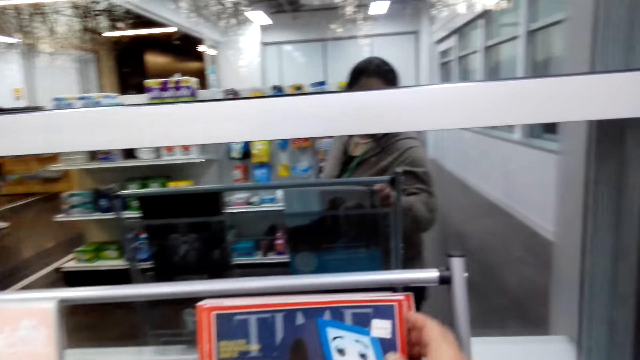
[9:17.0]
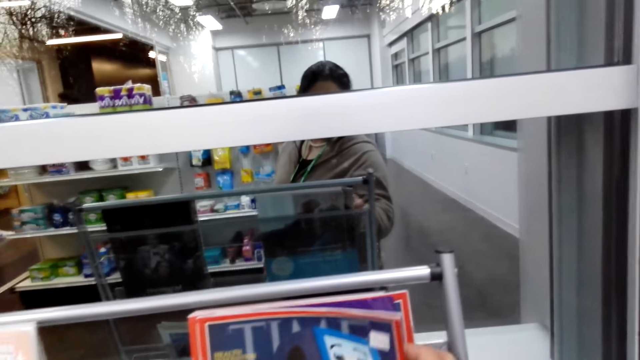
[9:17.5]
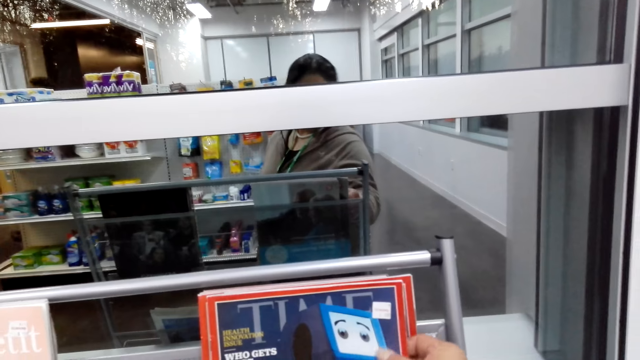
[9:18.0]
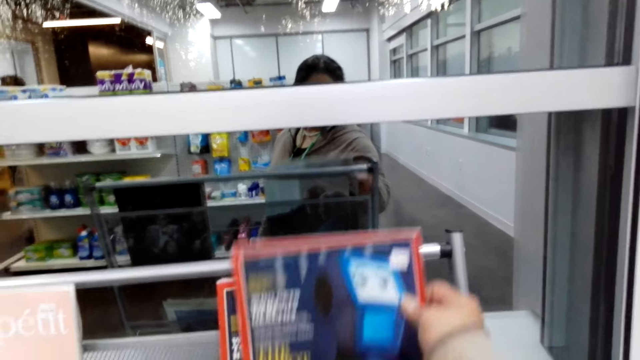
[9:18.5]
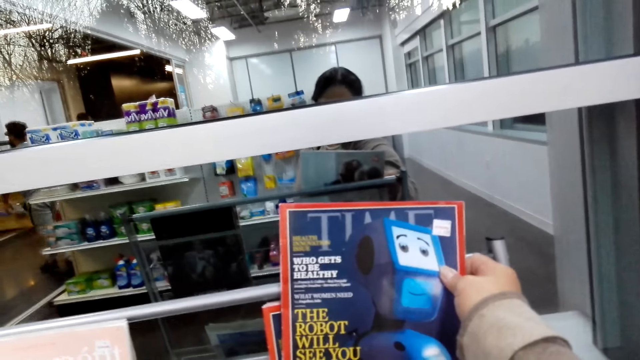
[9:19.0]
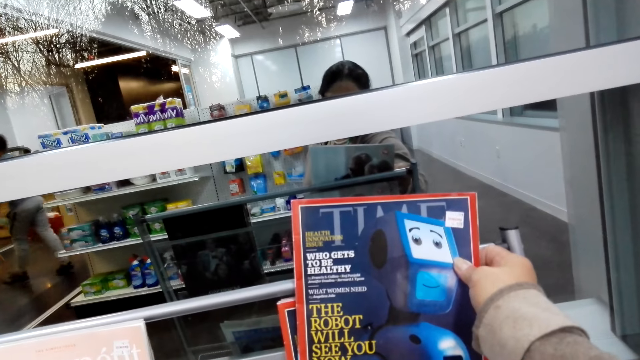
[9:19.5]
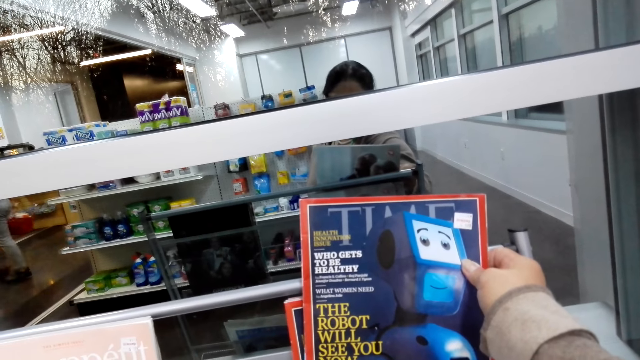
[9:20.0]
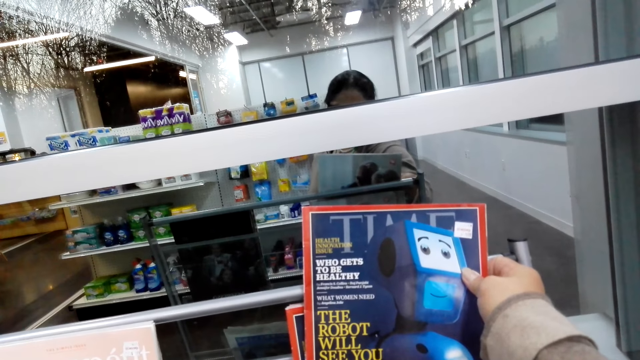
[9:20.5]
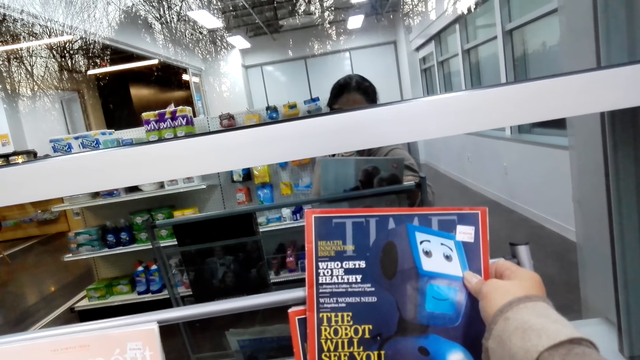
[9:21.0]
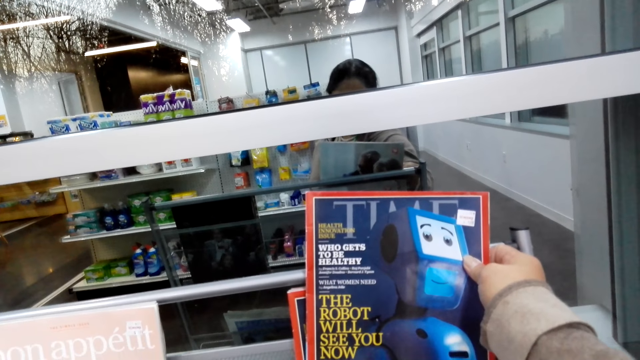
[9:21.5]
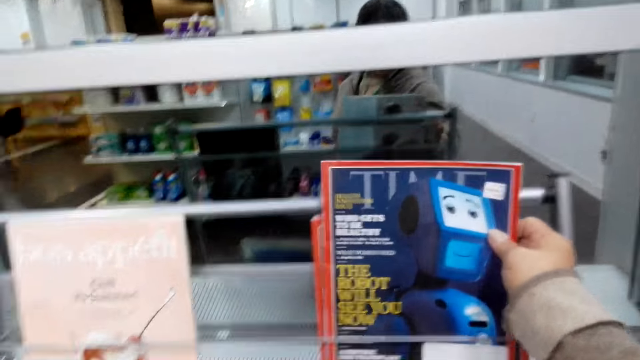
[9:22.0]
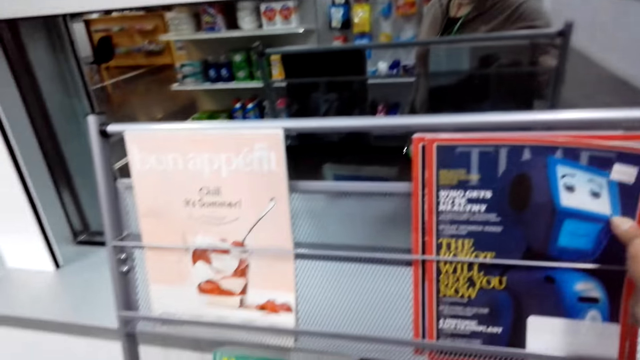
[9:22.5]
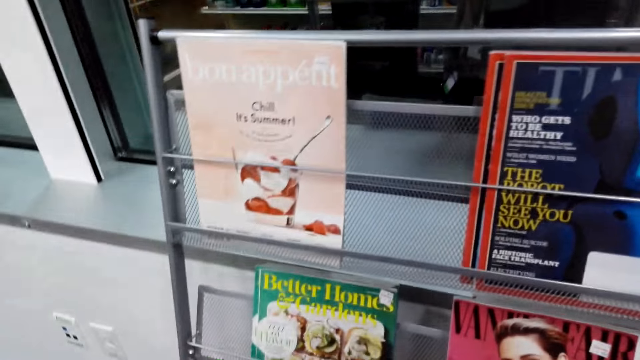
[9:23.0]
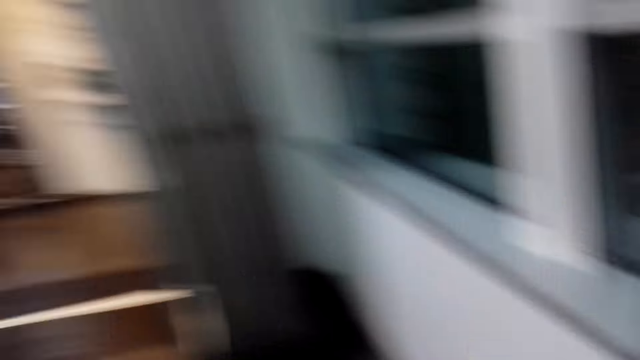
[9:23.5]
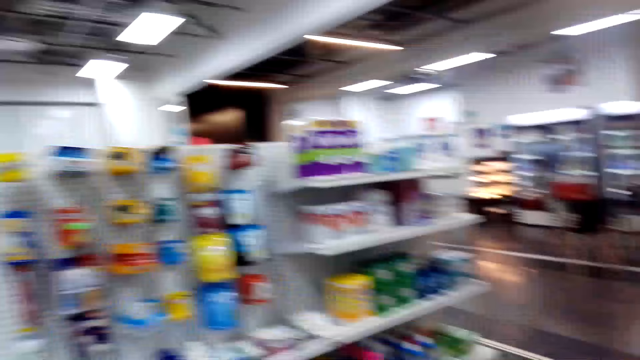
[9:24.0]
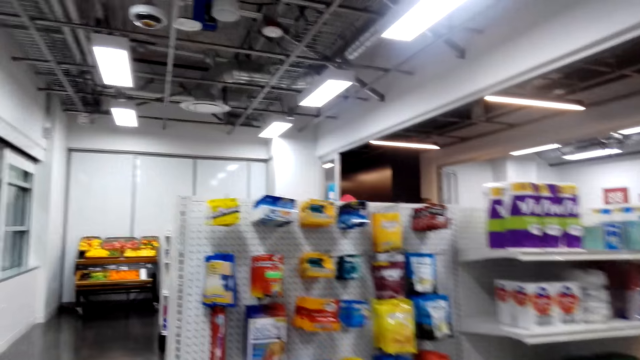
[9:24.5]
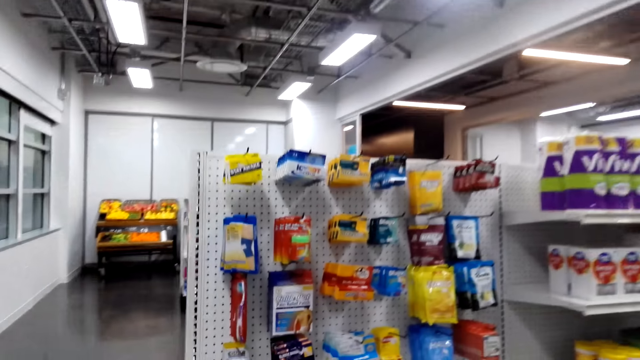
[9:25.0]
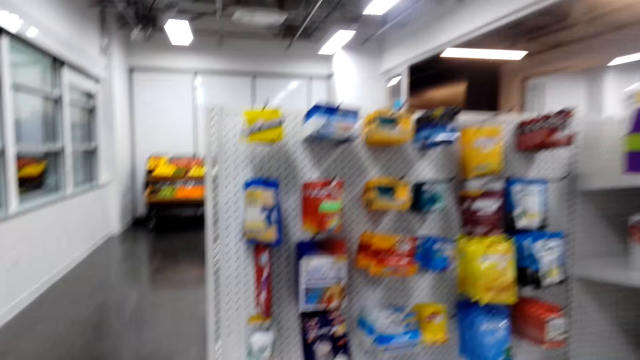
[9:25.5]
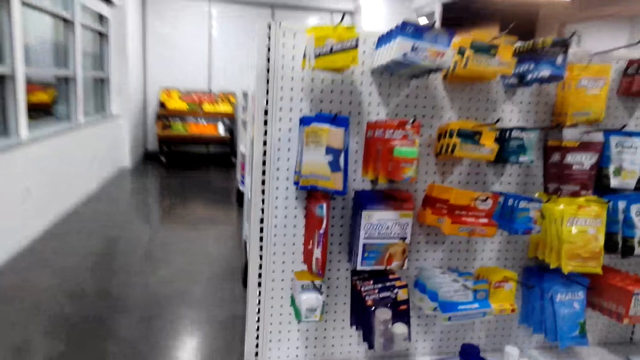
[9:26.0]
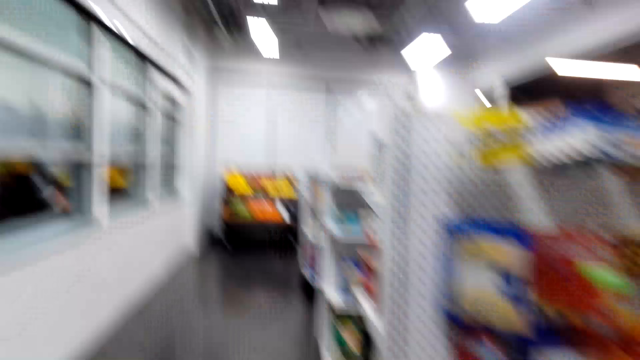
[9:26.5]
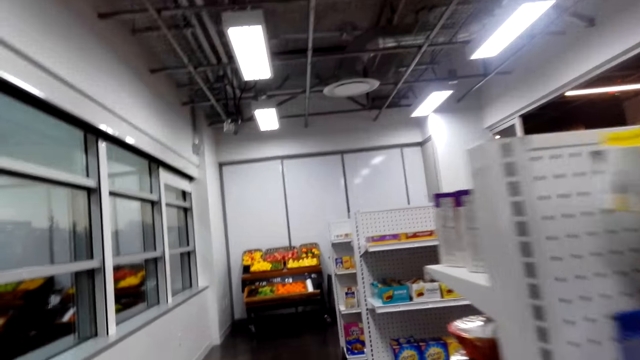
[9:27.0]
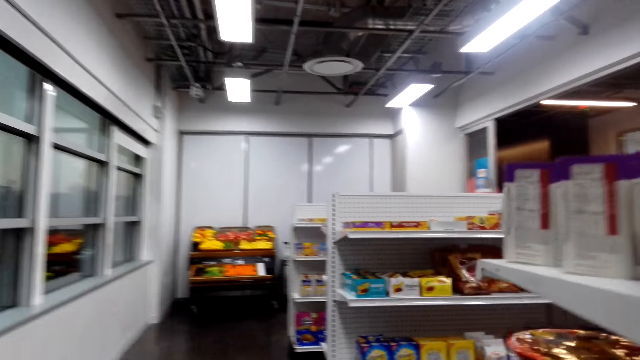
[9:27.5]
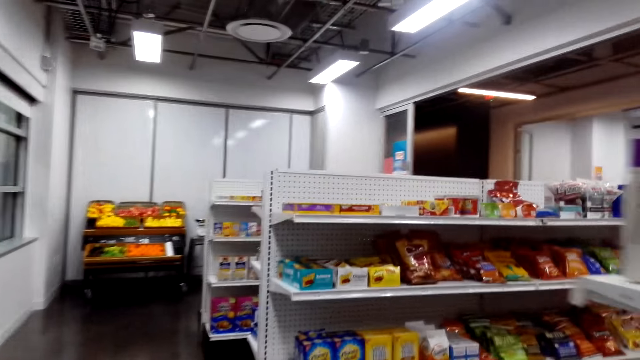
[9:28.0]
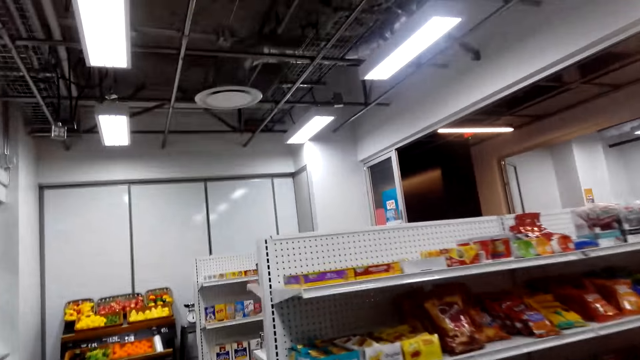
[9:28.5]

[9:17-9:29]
The camera wearer checks a magazine in the books rack. They open a book page on a shelf, lift the book from the shelf, and return the book from the shelf. They walk around.

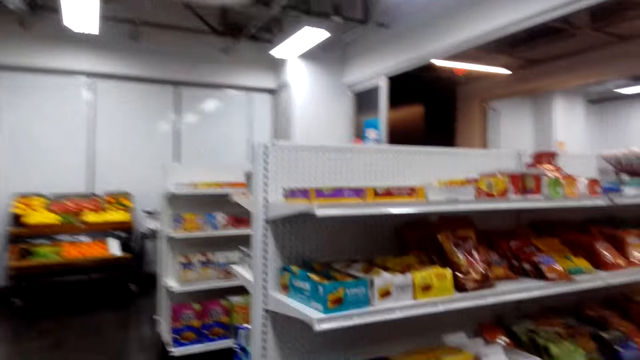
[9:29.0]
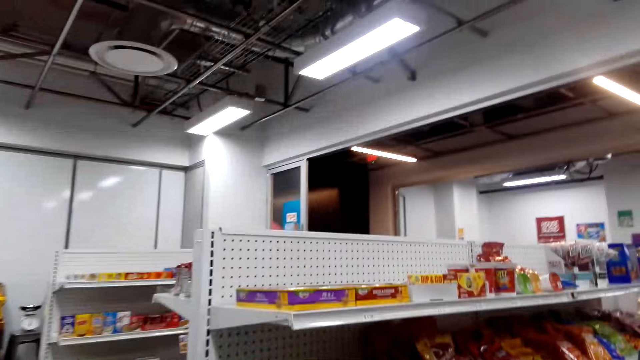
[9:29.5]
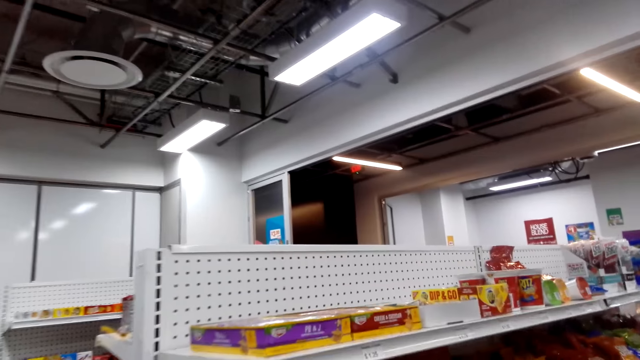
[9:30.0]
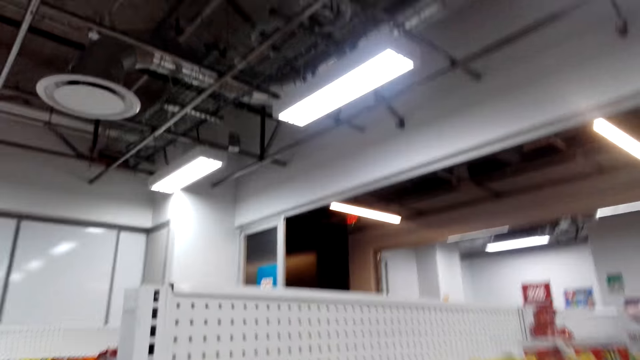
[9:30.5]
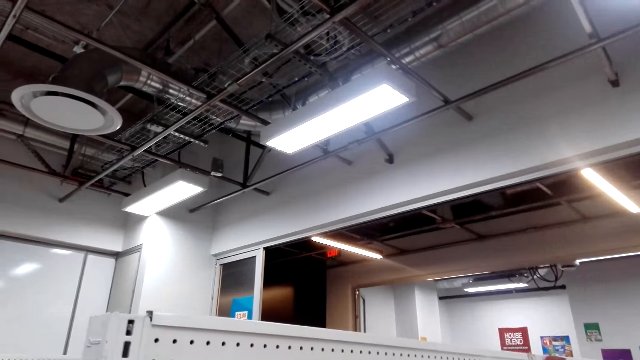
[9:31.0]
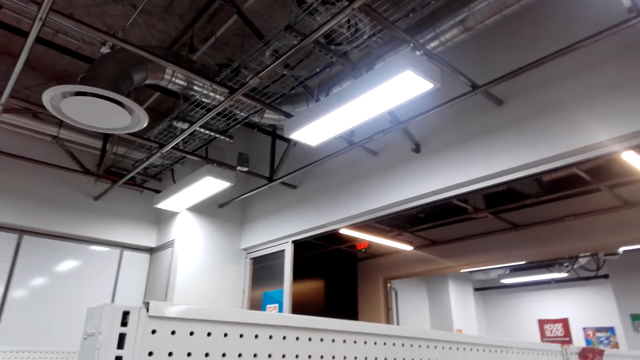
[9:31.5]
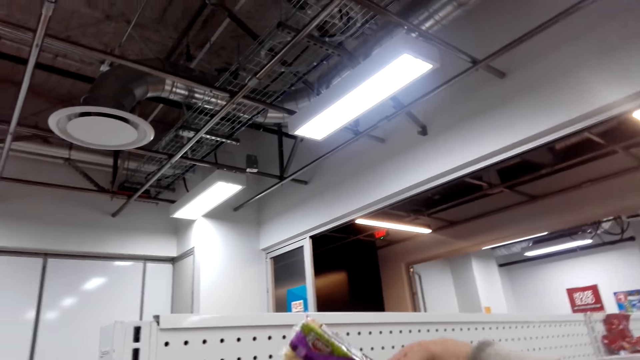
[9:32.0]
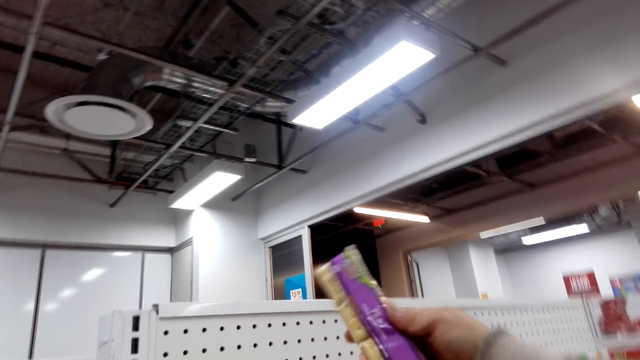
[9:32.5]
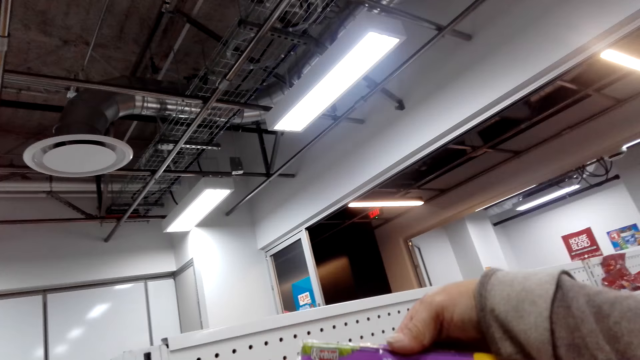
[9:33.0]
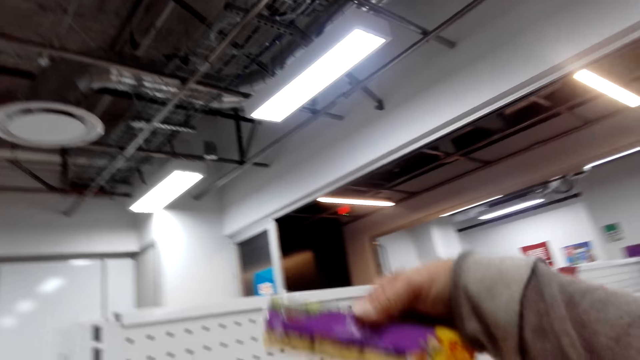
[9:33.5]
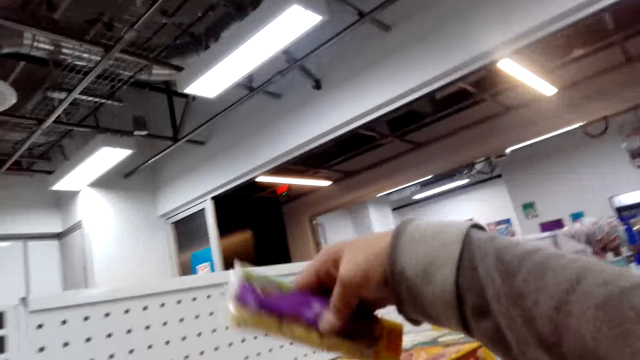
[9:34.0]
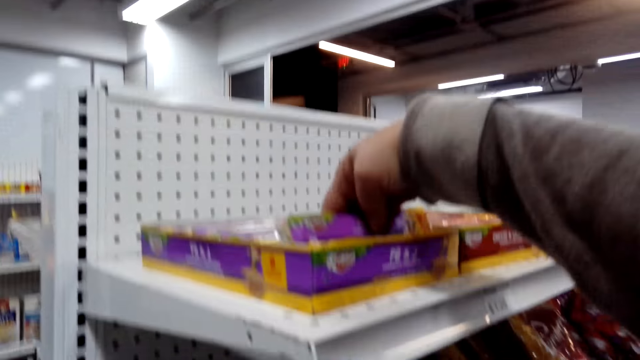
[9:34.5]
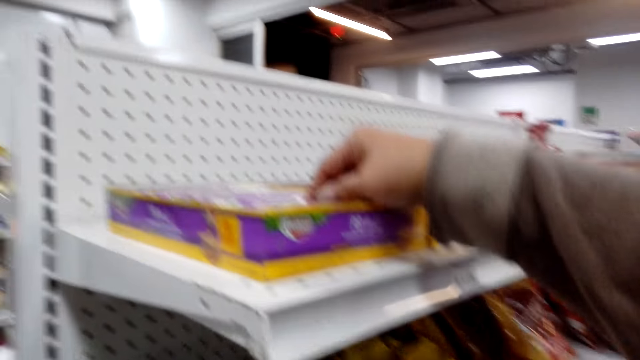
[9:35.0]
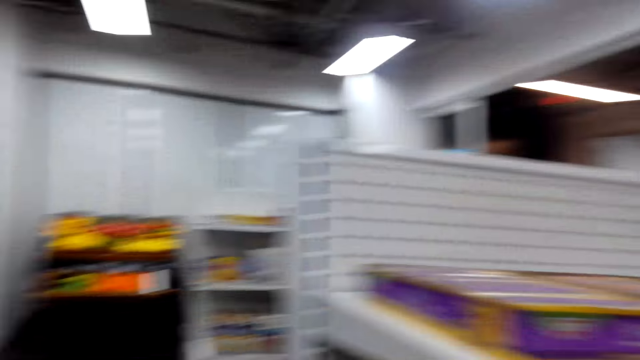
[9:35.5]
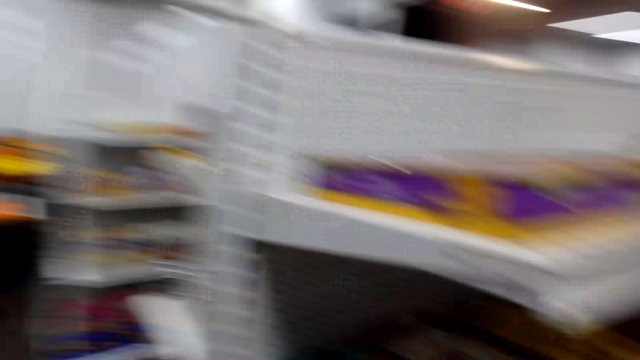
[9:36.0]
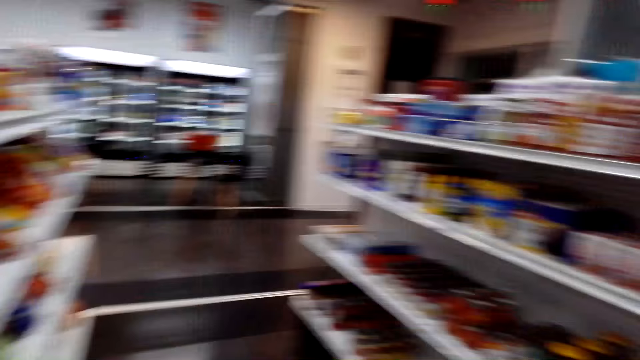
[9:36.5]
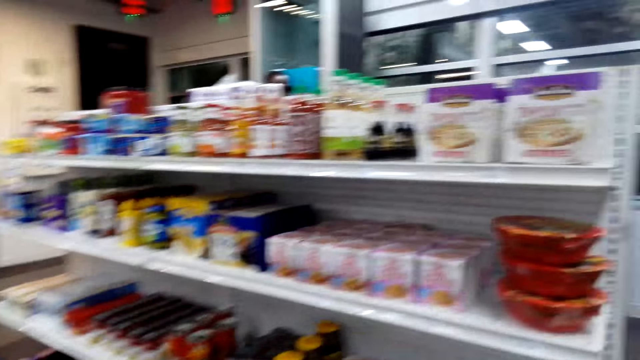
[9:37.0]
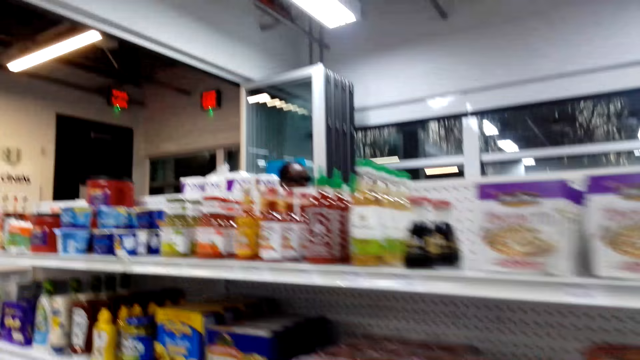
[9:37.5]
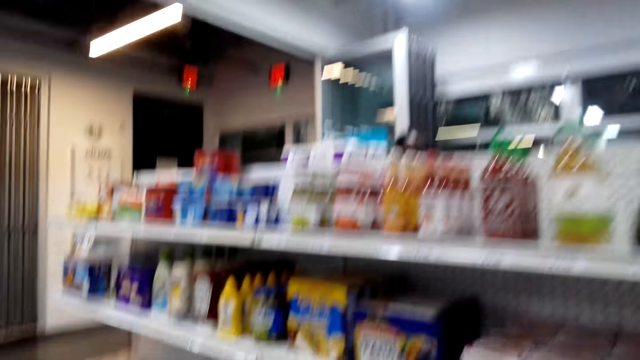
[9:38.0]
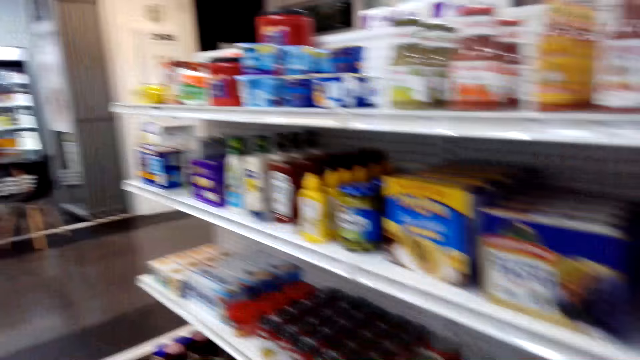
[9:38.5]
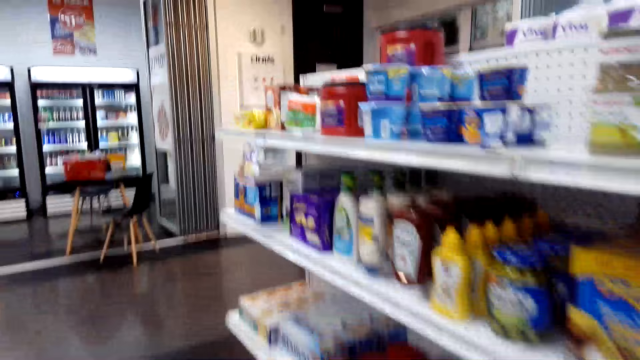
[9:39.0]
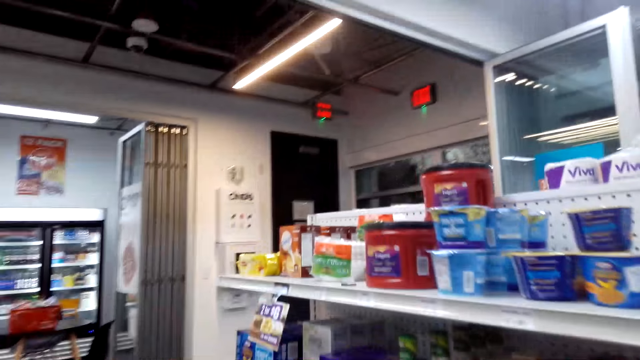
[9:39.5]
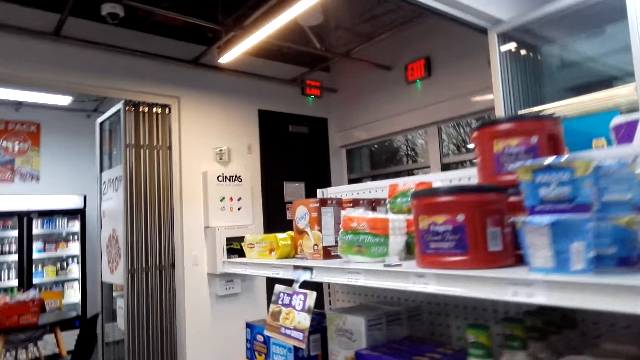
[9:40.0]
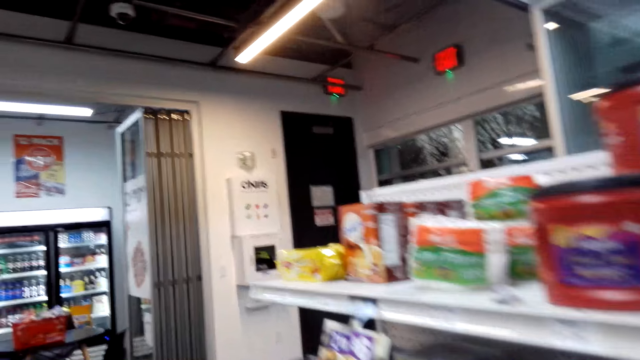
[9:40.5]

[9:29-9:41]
The camera wearer picks a snack from the box on a shelf. They return the snack in the box. They walk around.
